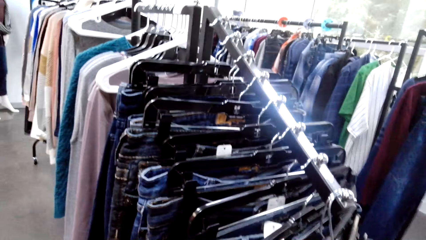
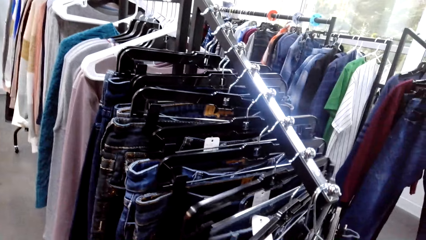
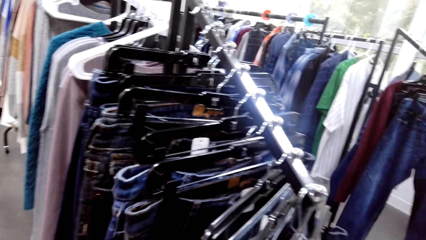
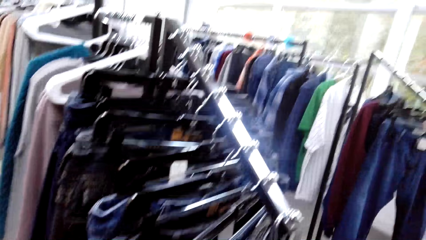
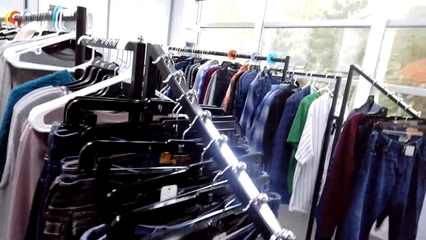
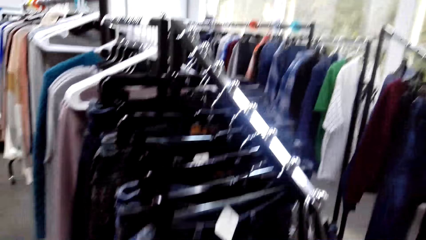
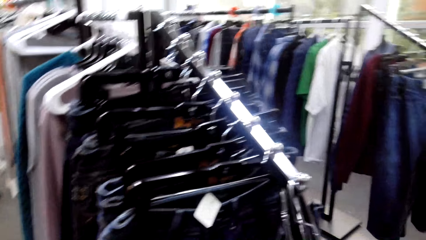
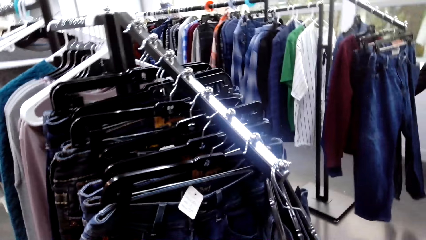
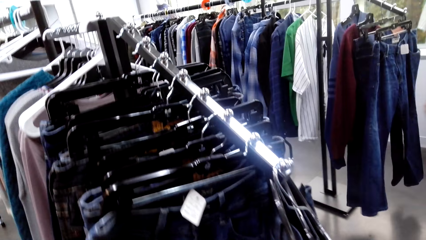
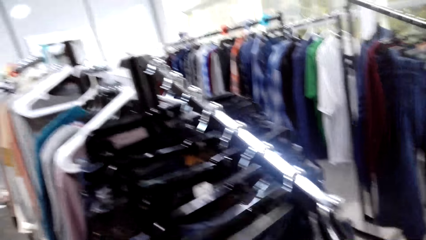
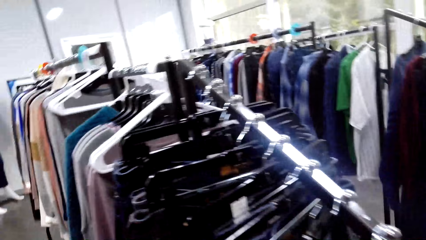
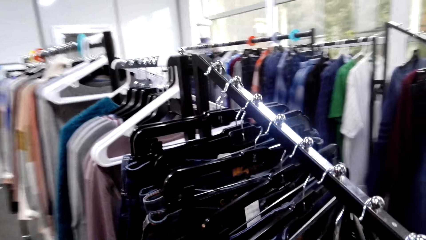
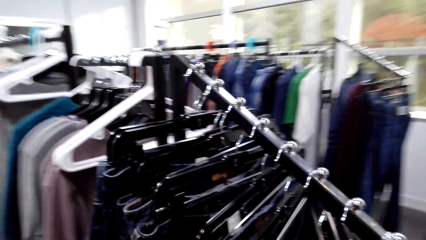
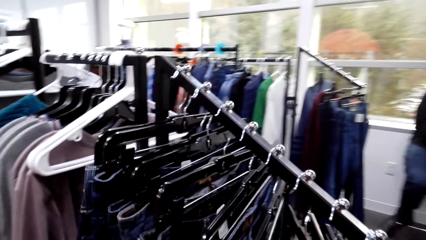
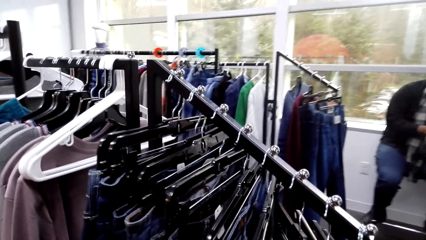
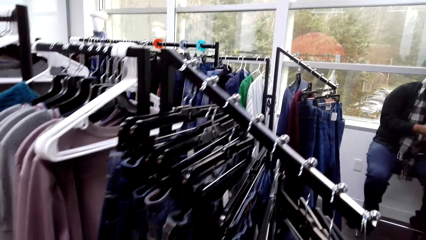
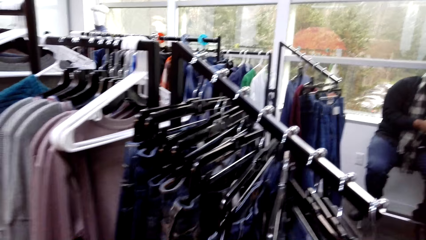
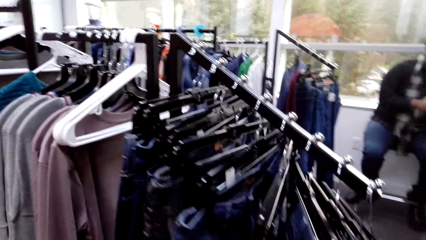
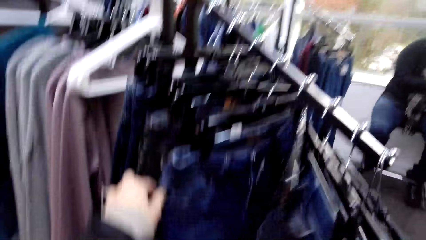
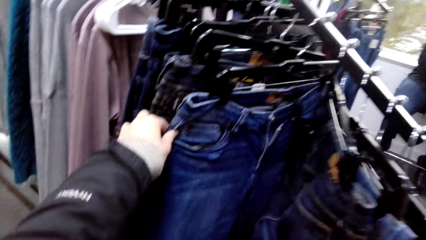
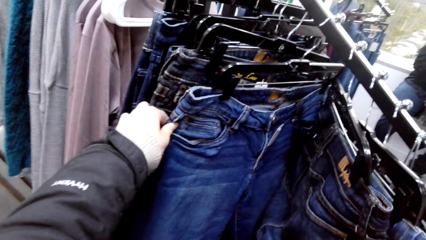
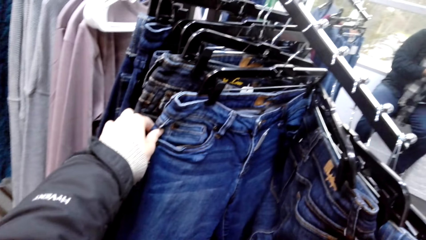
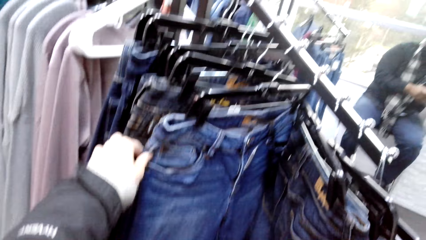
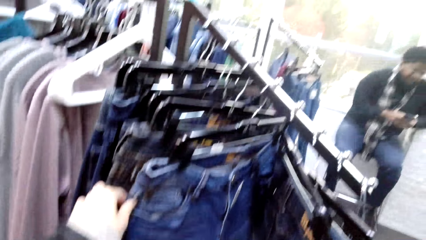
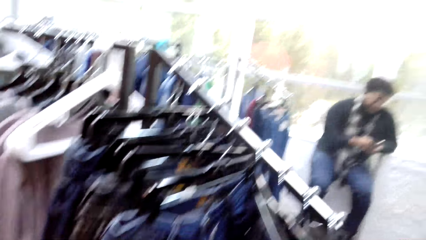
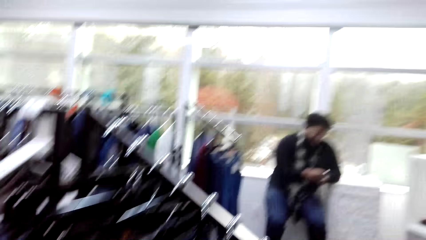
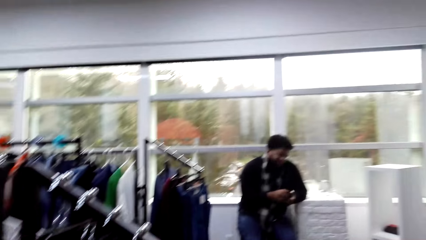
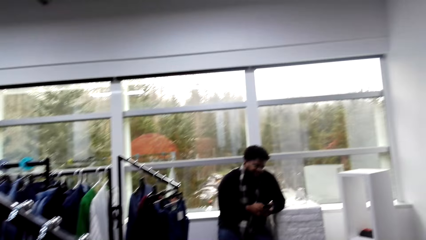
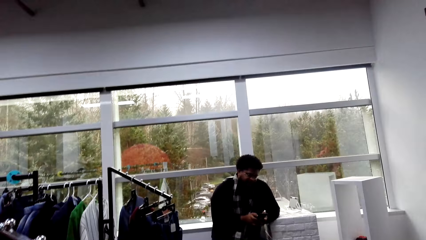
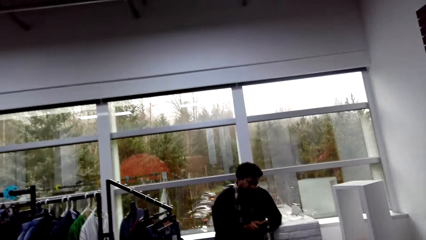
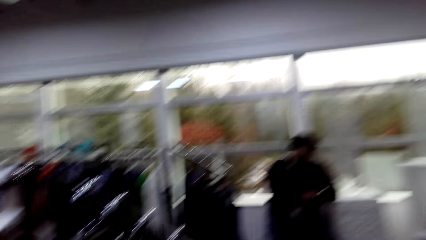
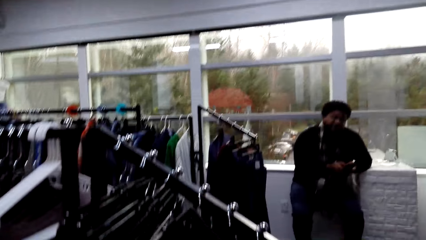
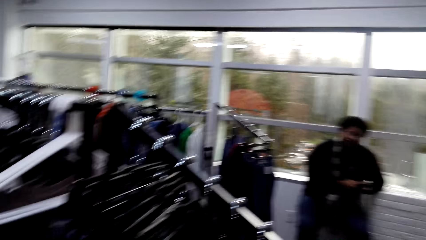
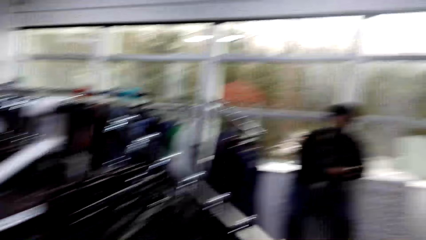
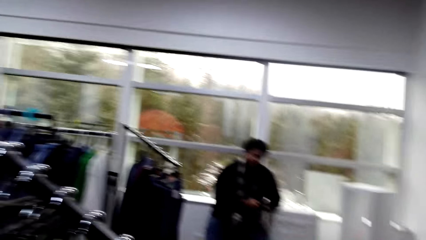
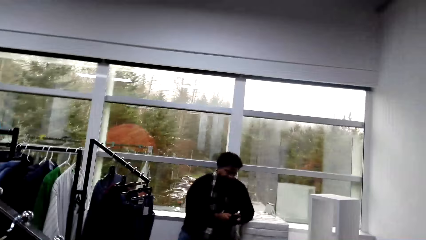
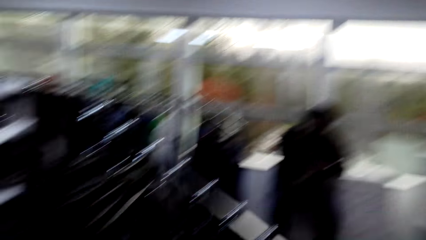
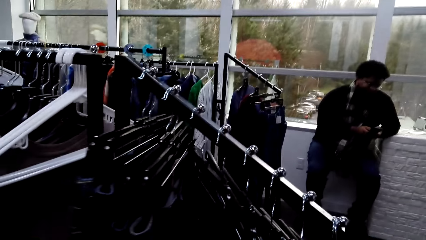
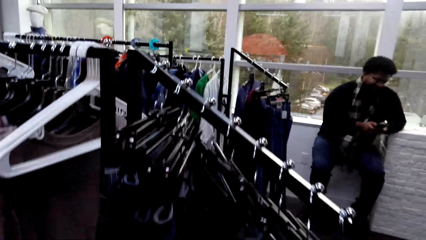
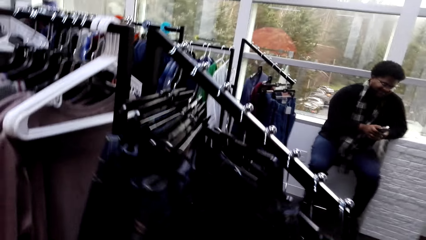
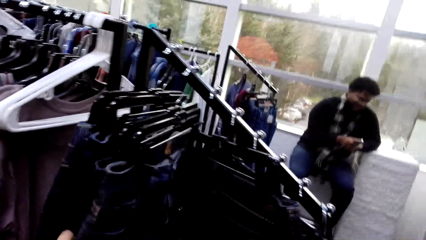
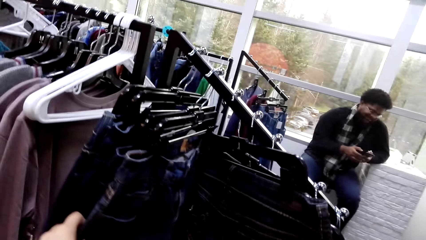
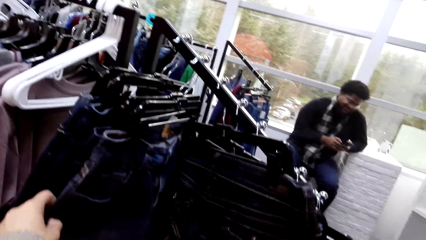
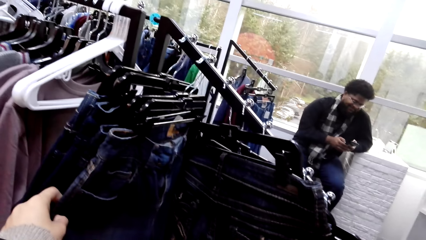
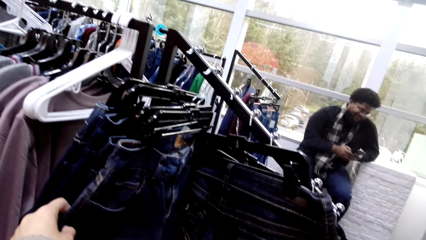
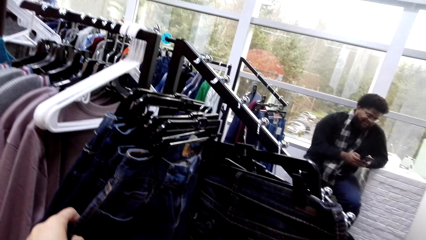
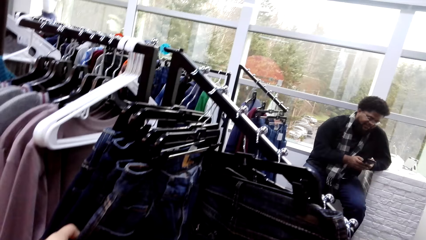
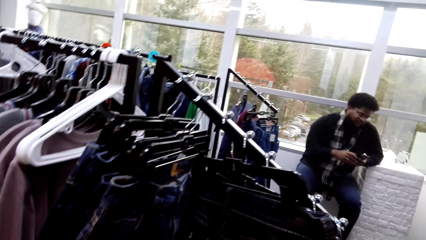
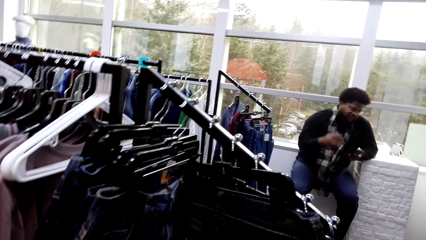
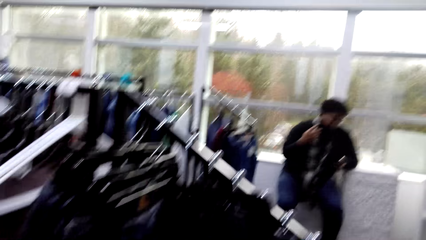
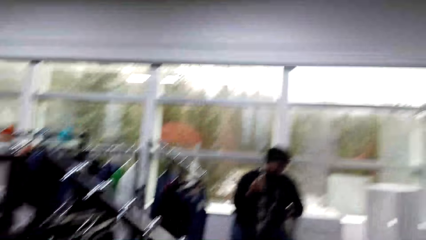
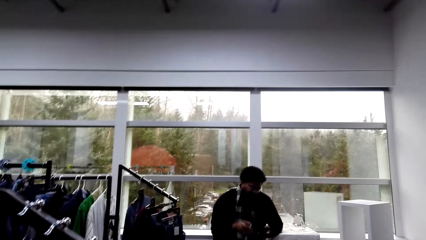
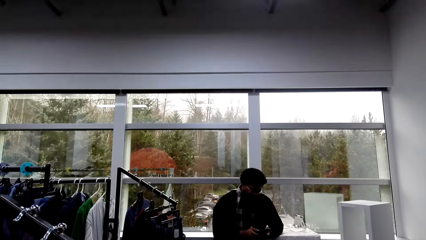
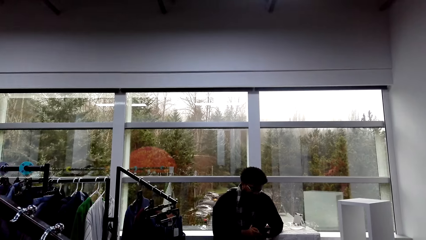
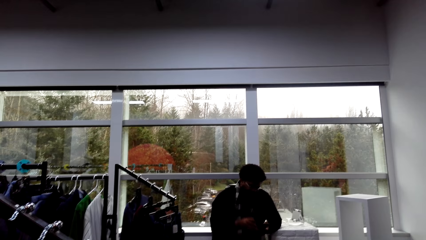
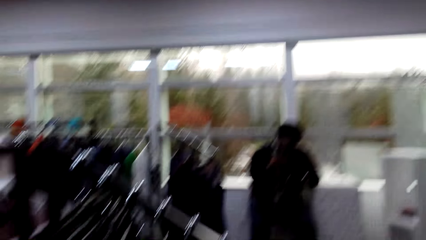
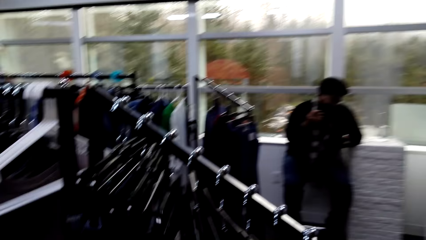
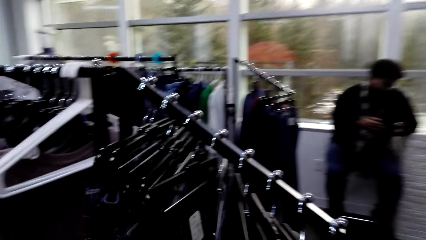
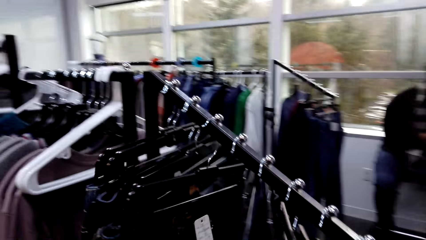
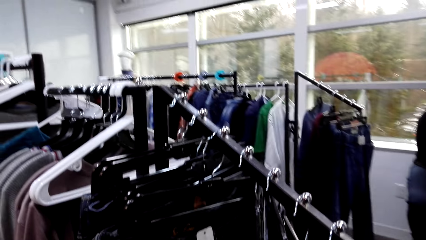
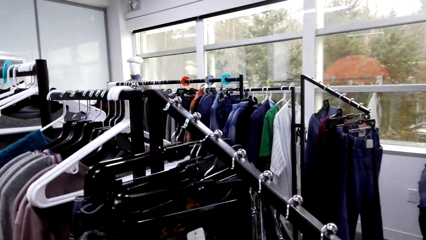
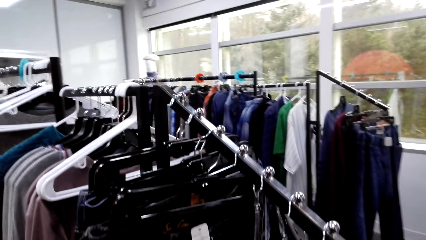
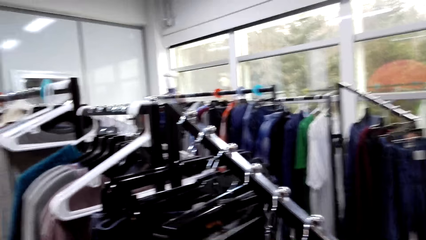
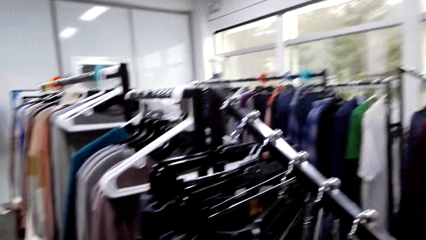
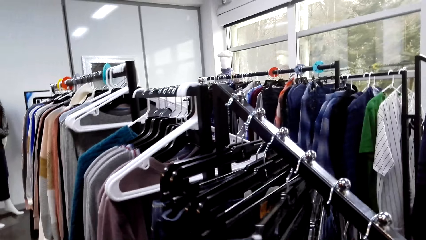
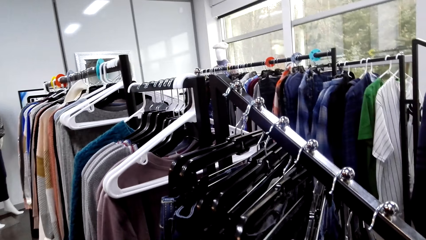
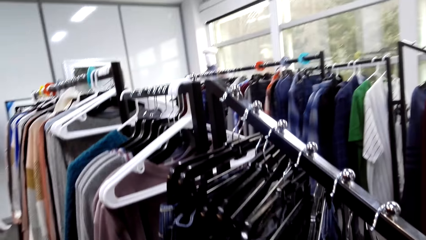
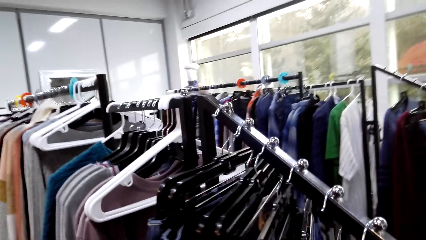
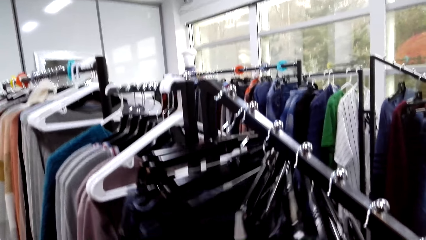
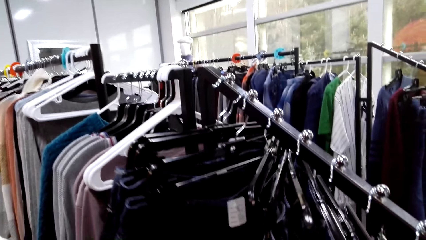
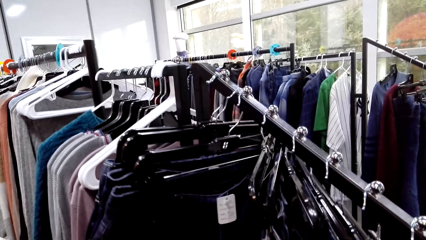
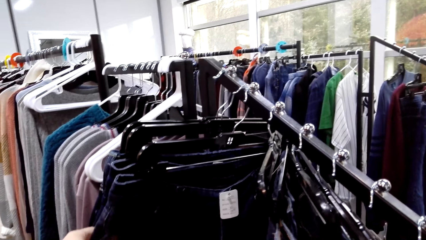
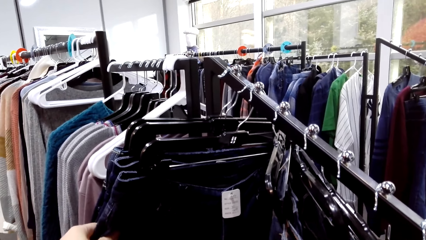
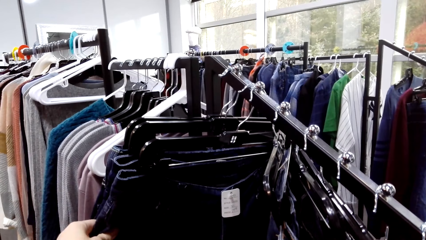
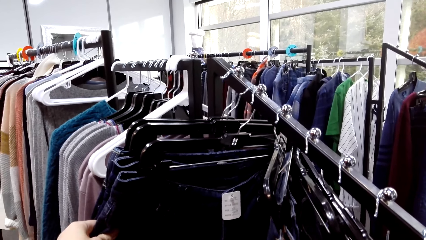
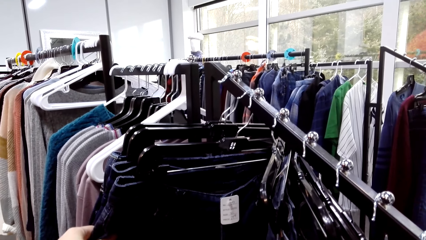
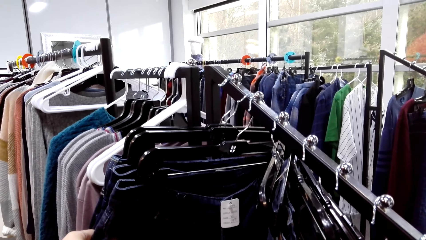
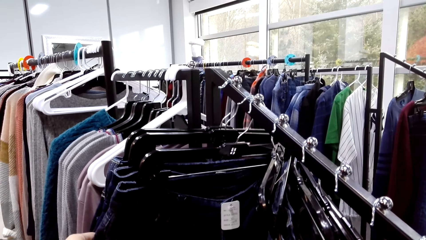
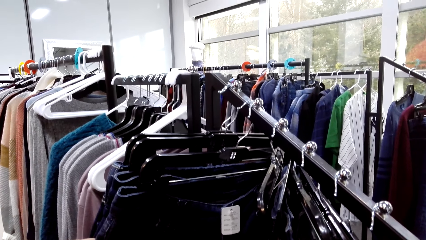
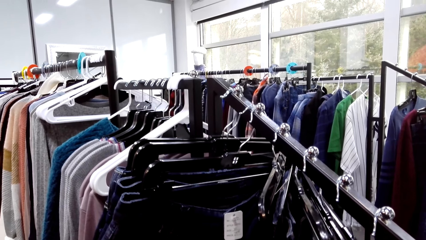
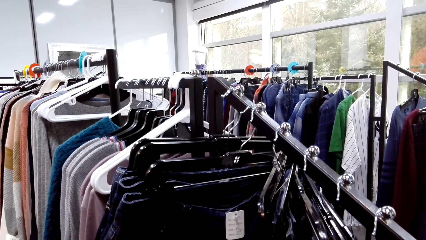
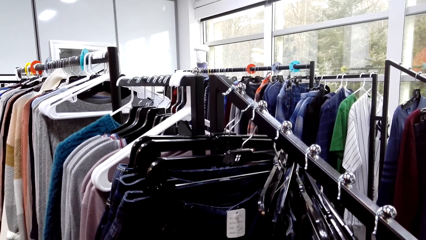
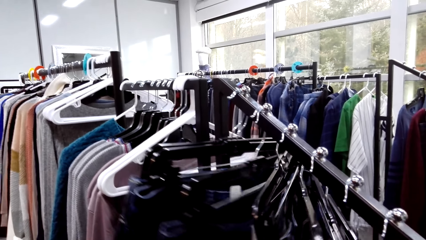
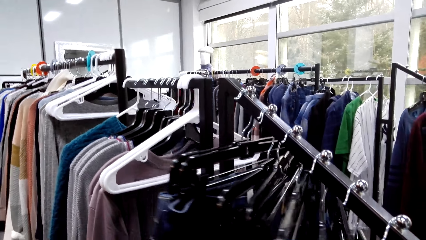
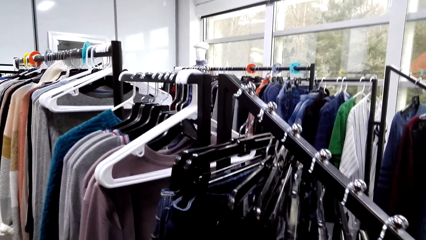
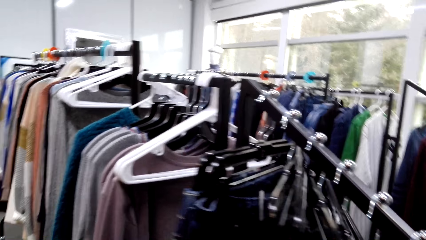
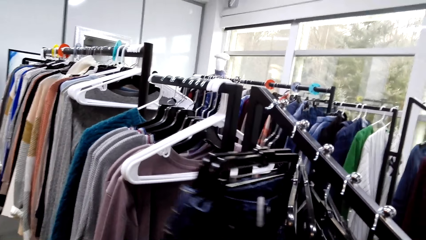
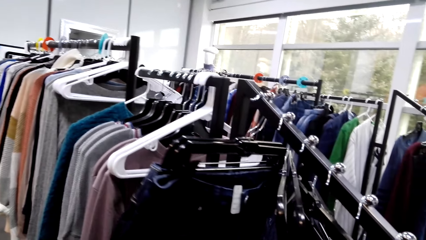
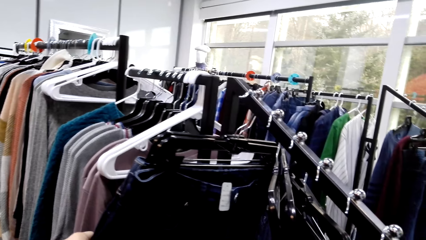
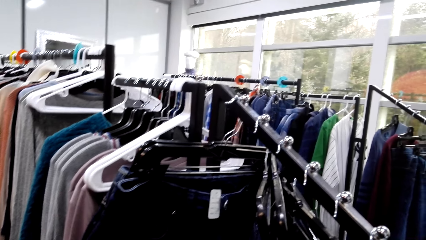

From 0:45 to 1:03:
A person converses with the camera wearer. The camera wearer converses with the person. They select clothes in the clothes hanger. They touch trousers. The person converses with the camera wearer. The camera wearer converses with the person. They touch the trousers. The person converses with the camera wearer.
